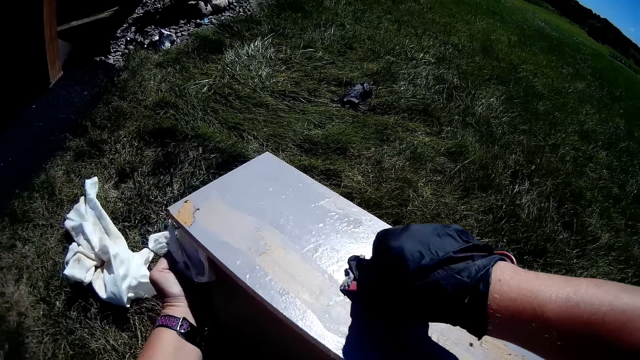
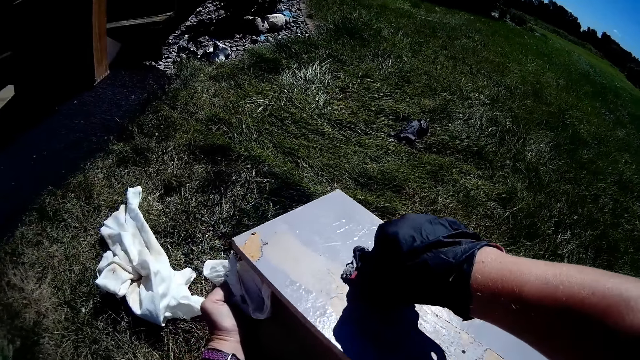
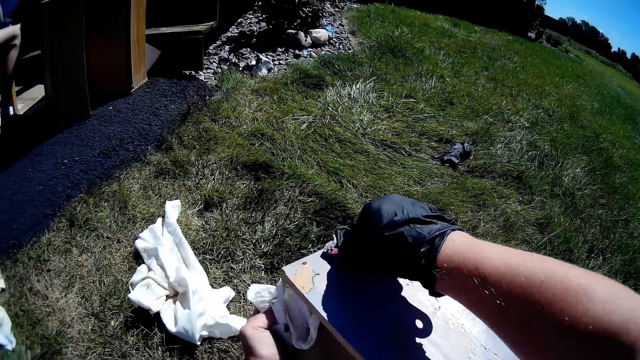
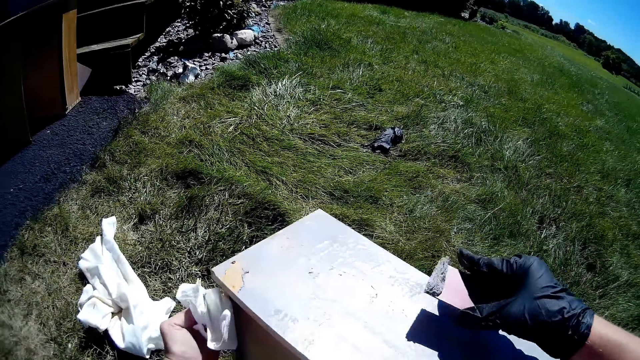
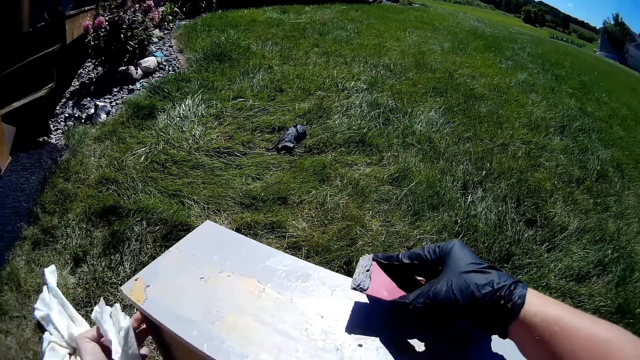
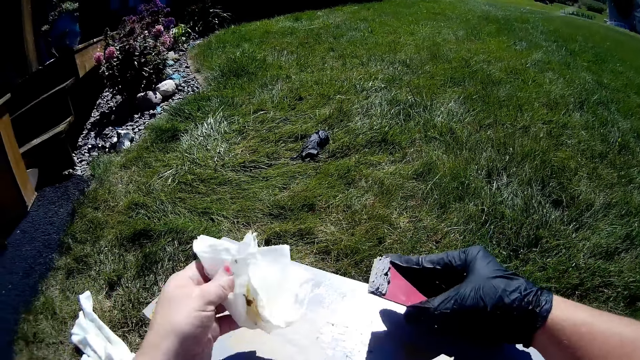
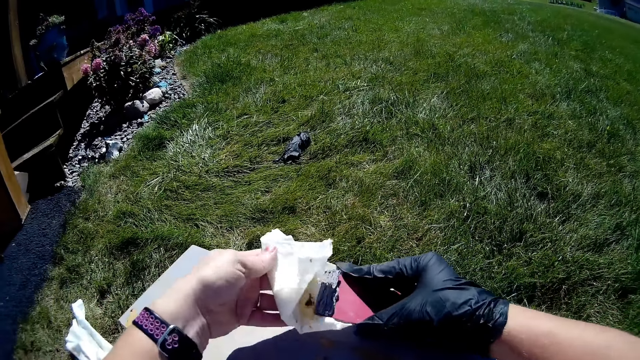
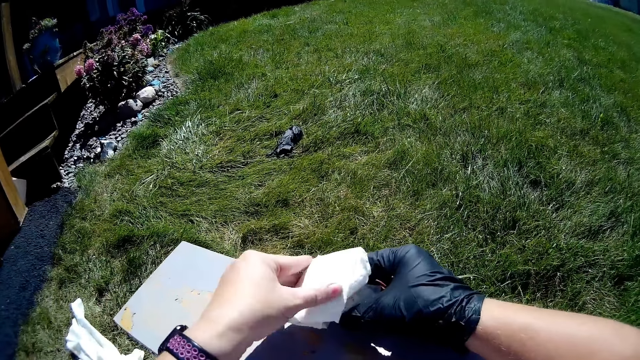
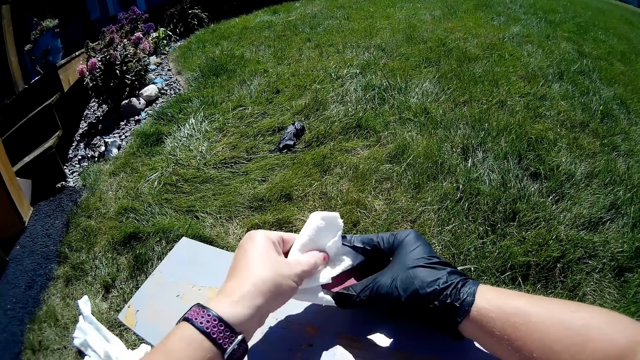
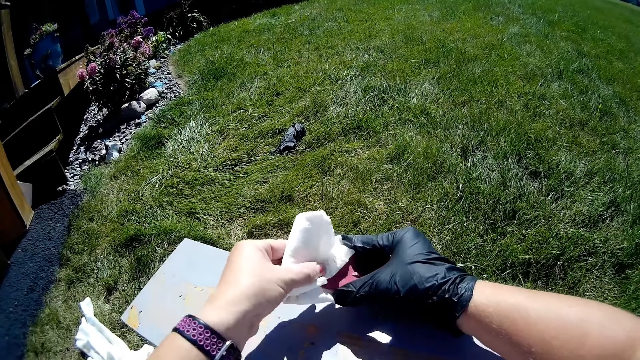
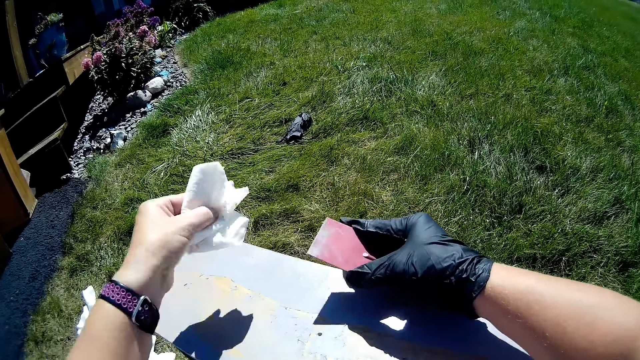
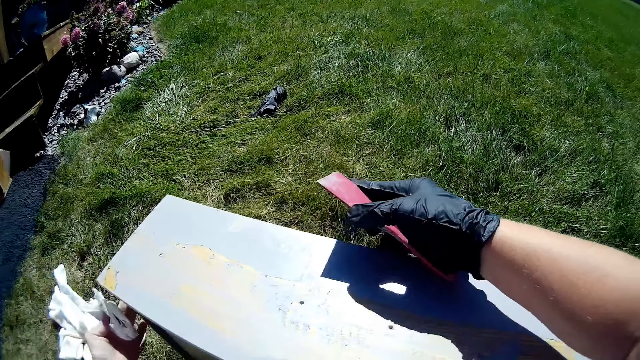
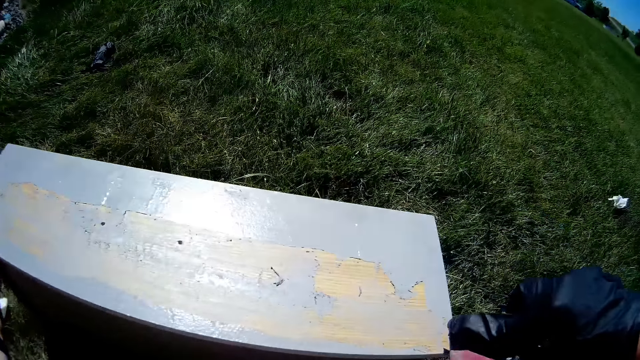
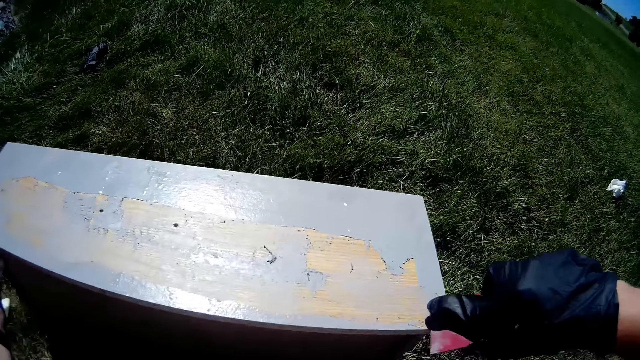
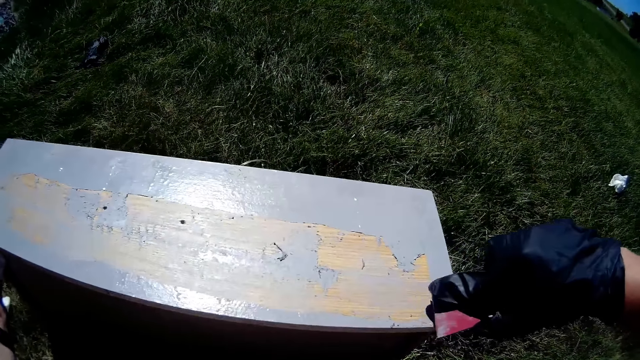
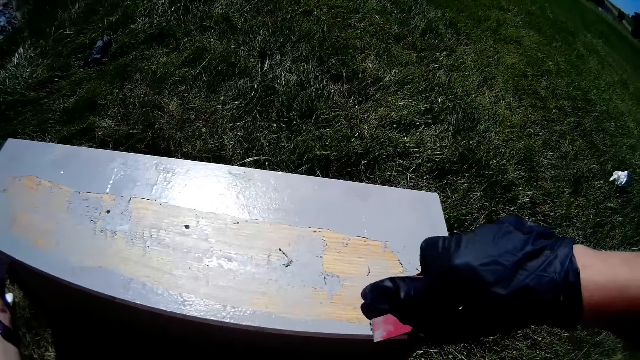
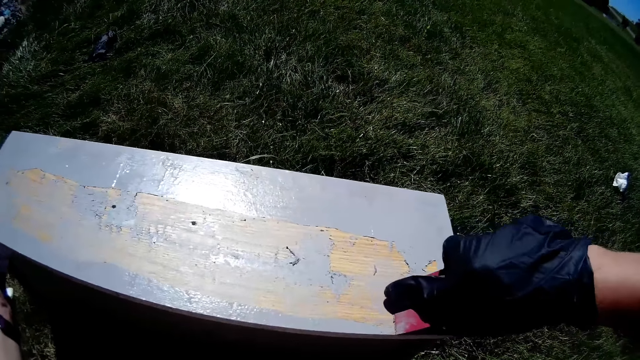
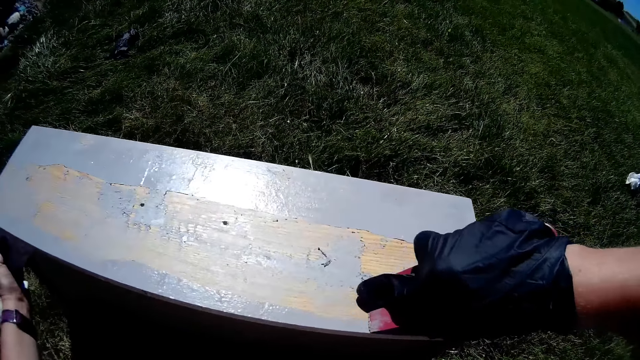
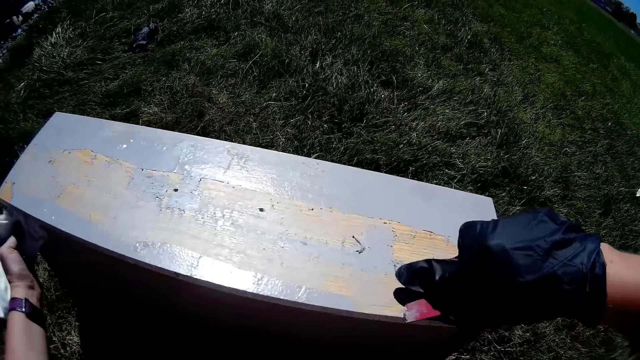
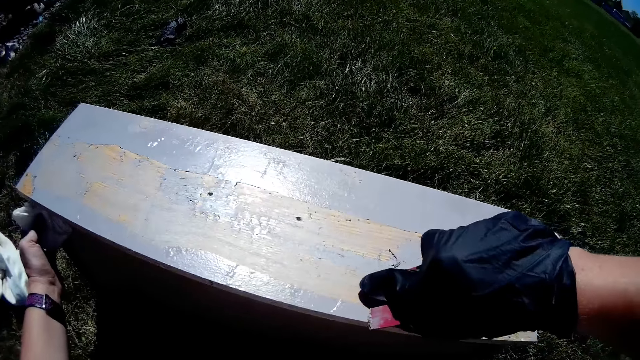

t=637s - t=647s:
The camera wearer wipes the paint scraper with a fabric or white paper. They scrape paint off the drawer with the paint scraper.

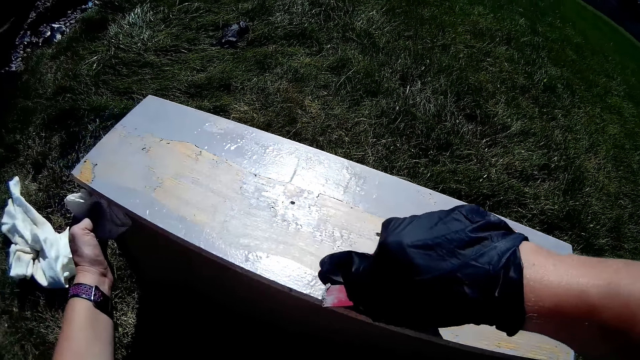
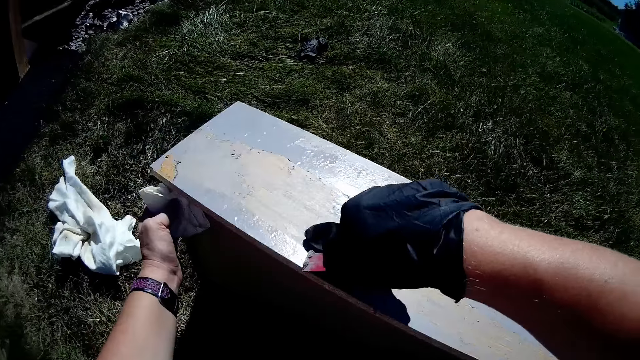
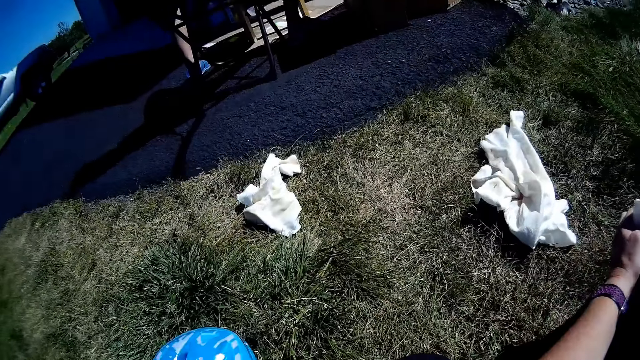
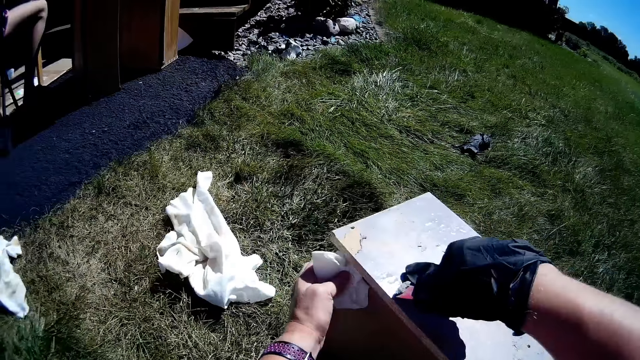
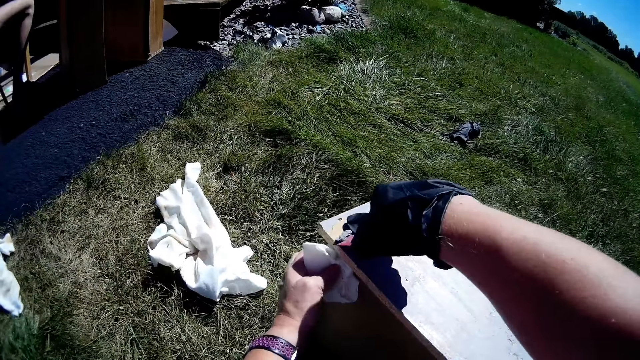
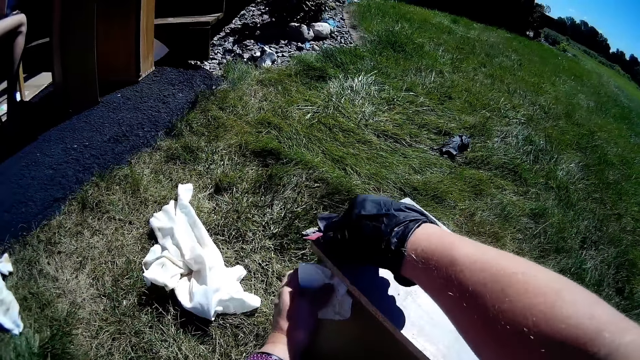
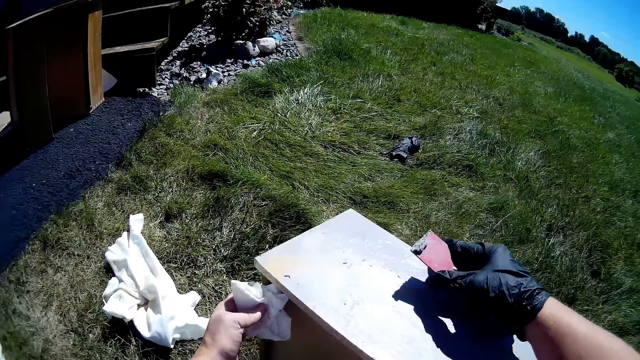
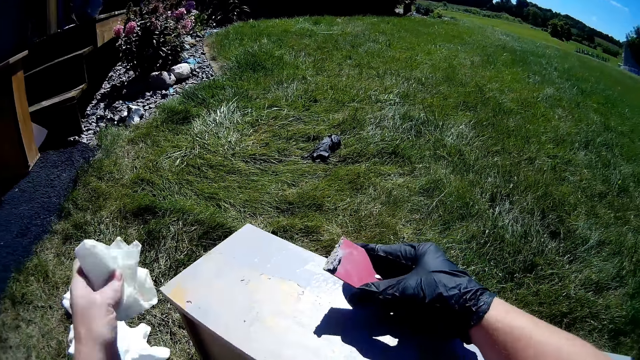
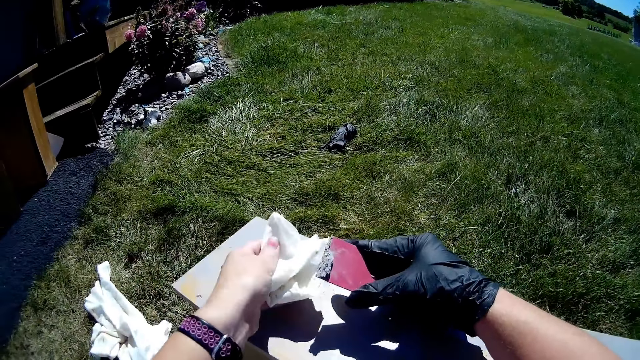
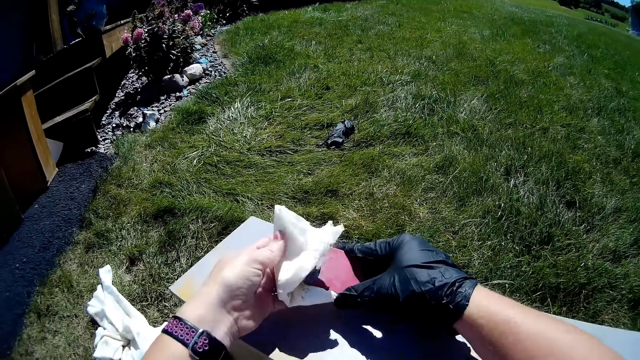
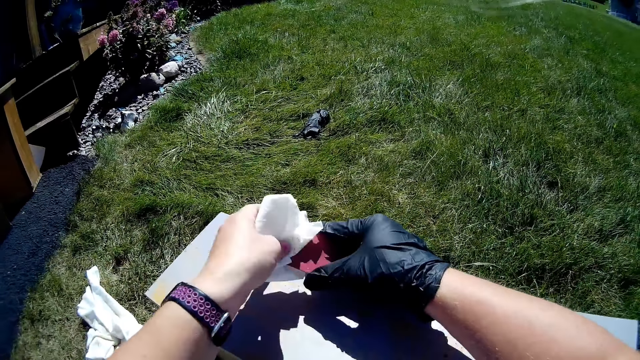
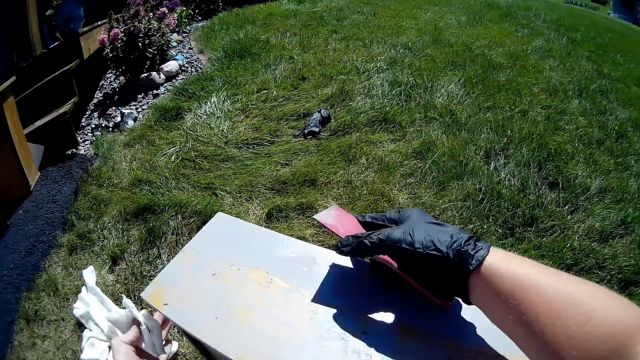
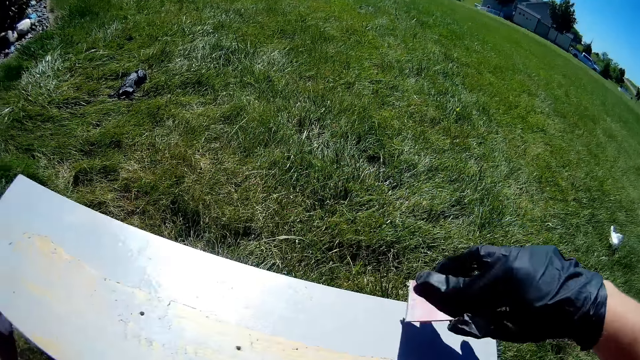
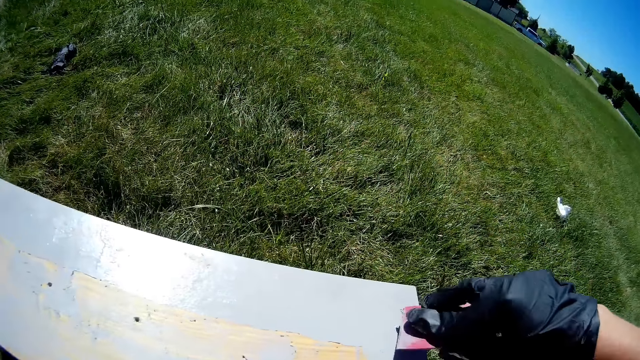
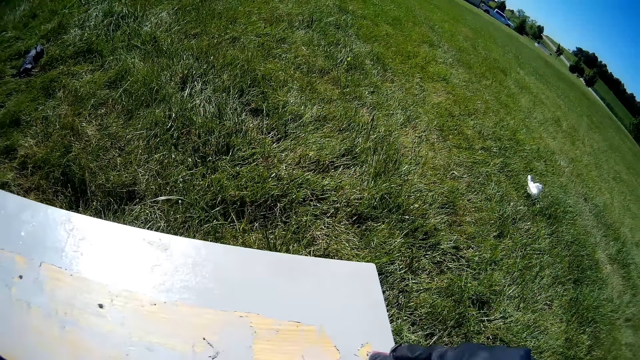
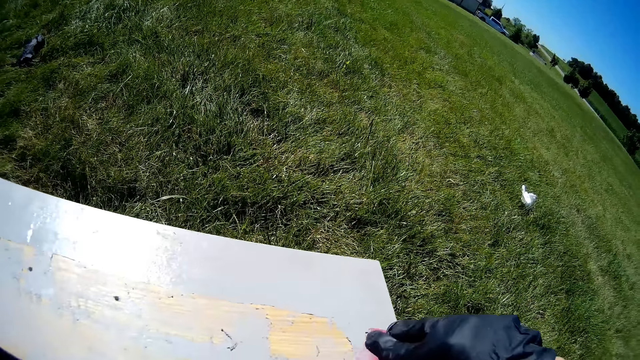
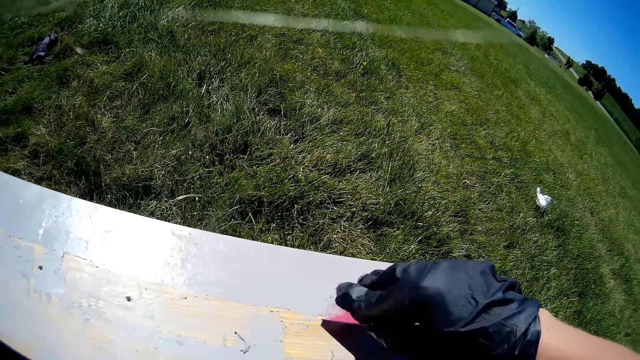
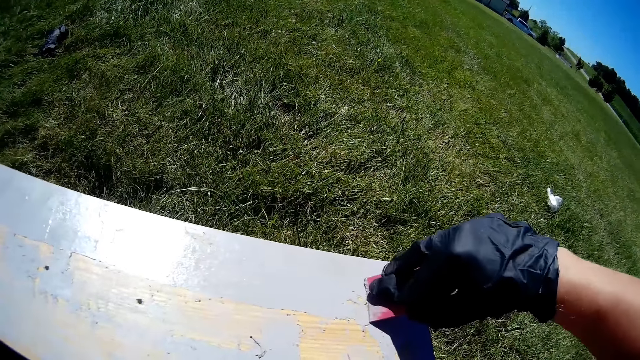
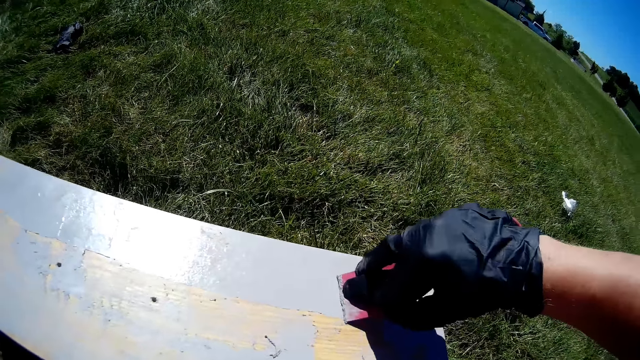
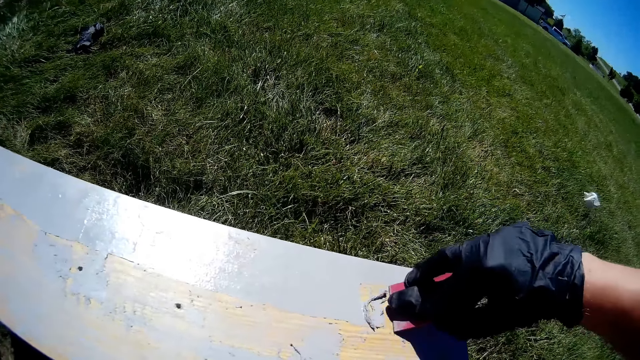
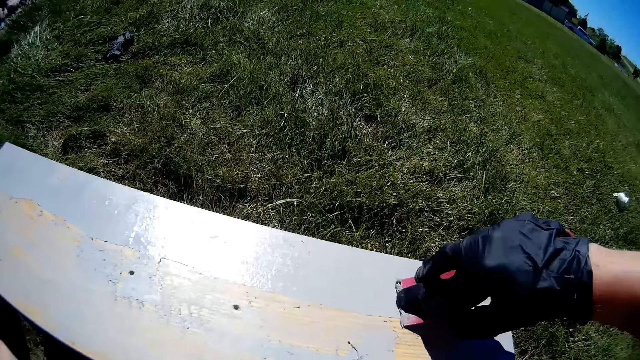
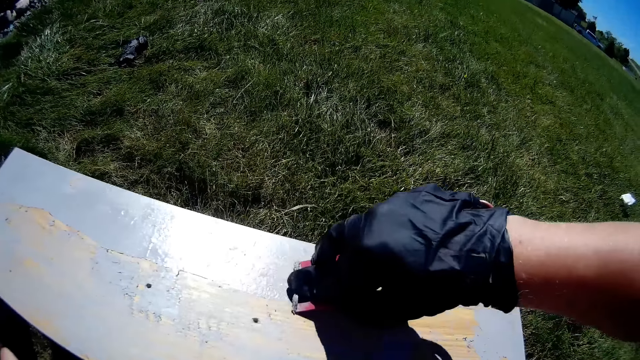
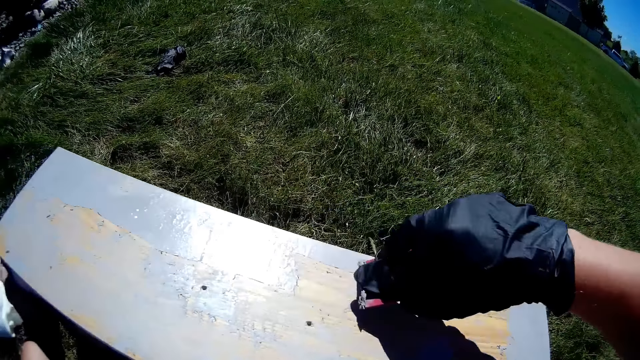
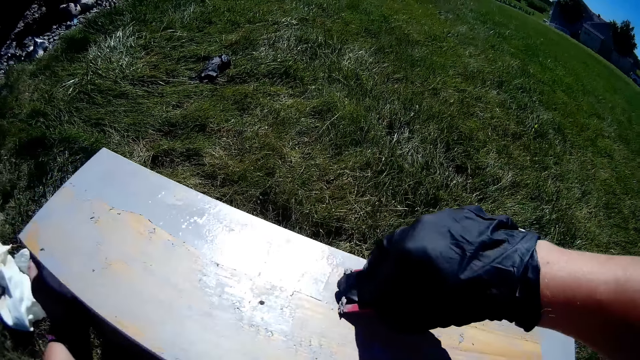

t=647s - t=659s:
A girl sits on a chair. The camera wearer wipes the paint scraper with a fabric or white paper. They scrape paint off the drawer with the paint scraper.
